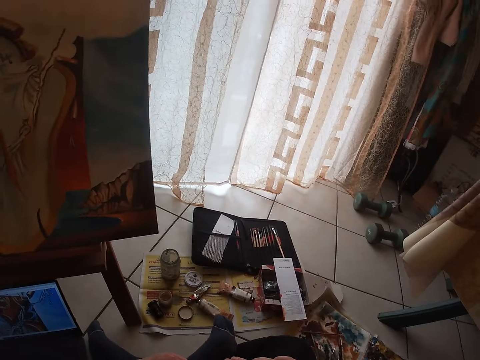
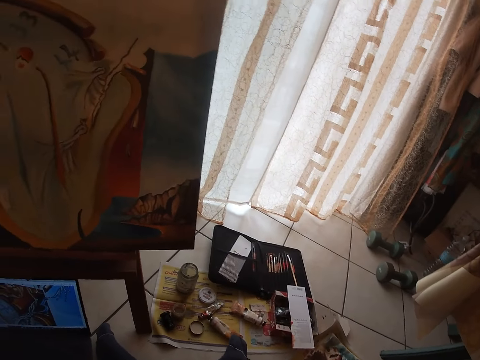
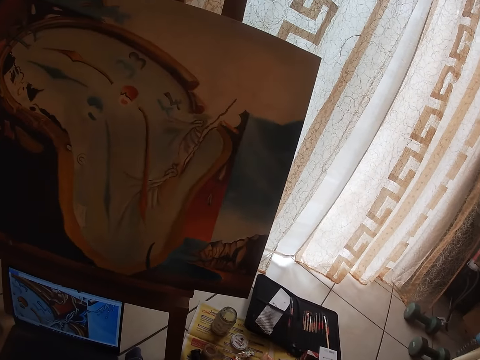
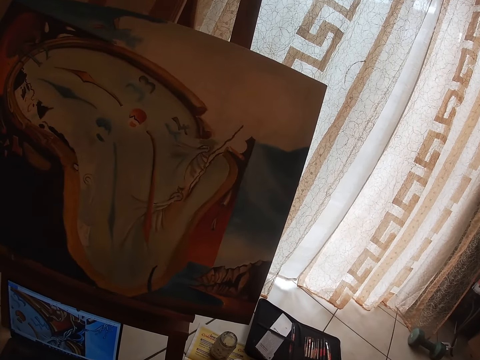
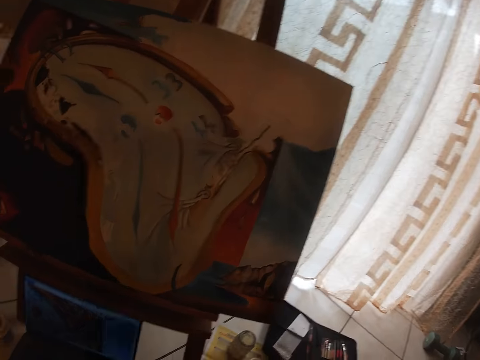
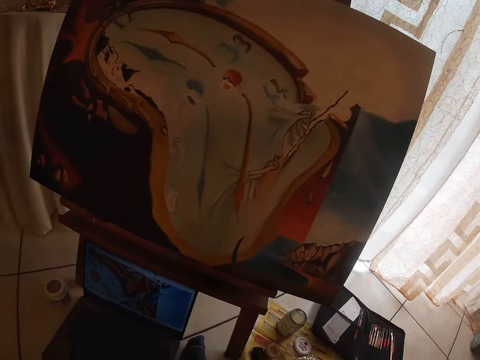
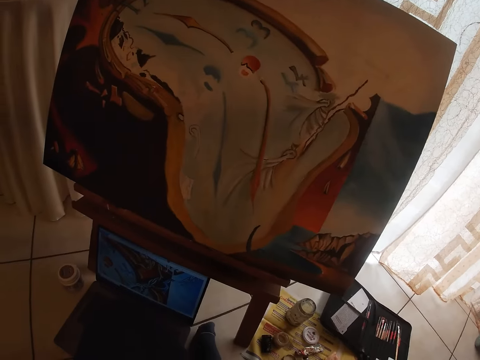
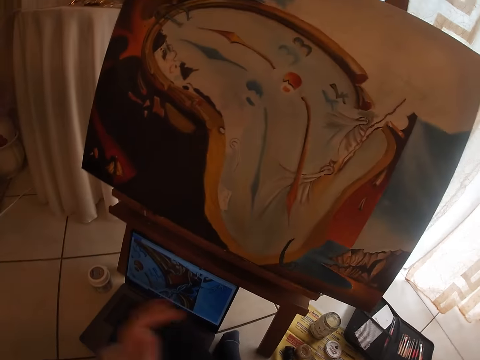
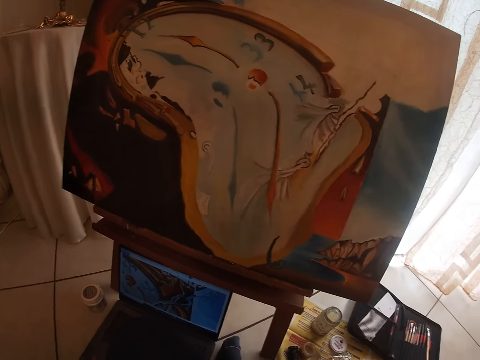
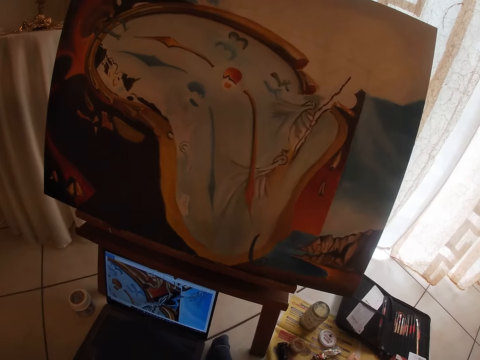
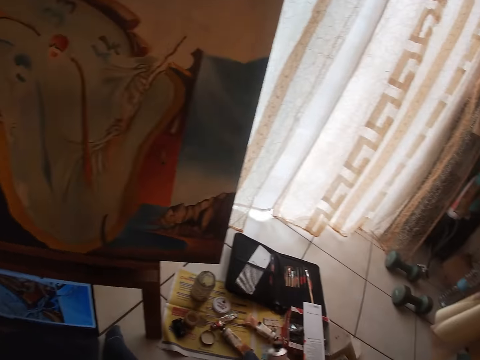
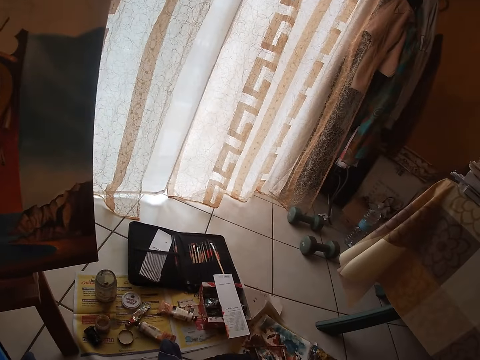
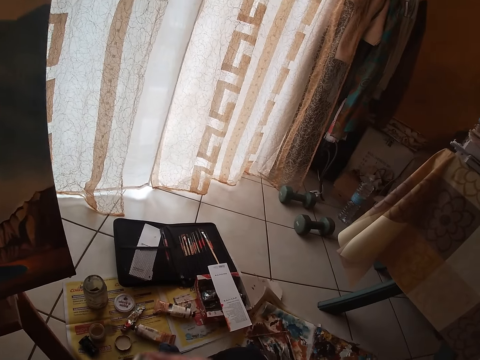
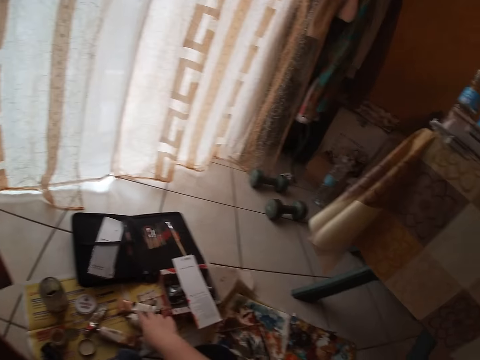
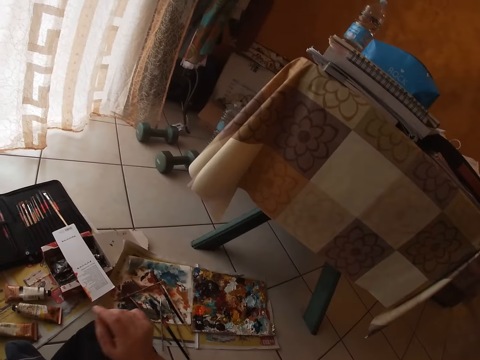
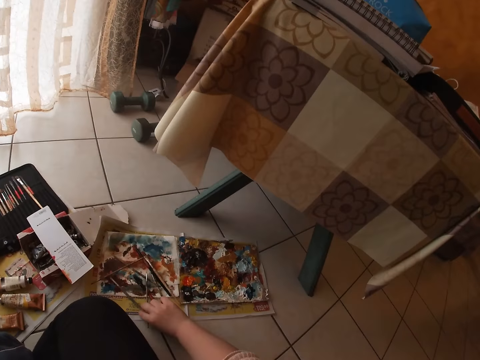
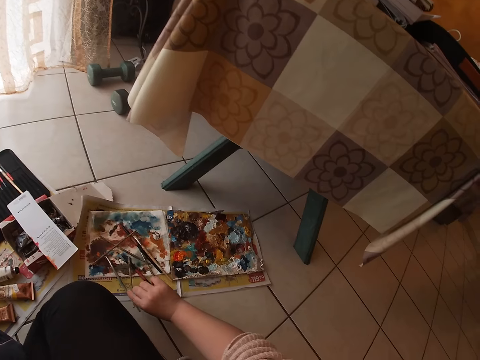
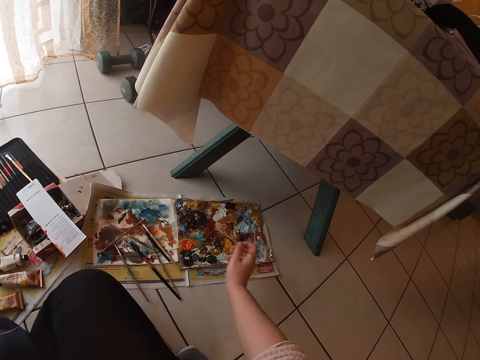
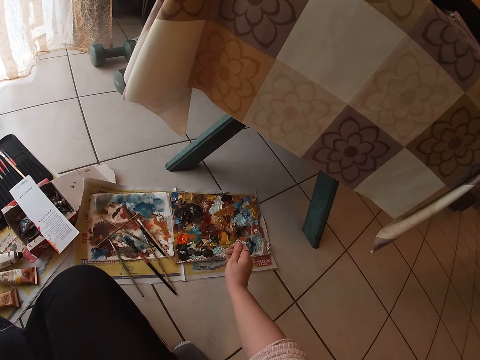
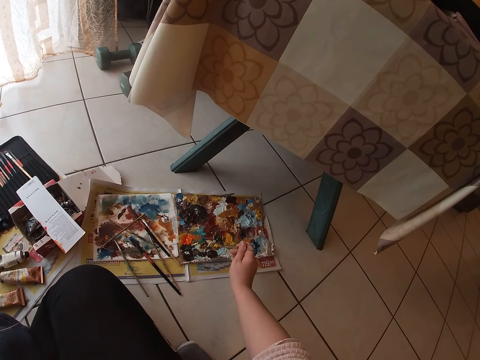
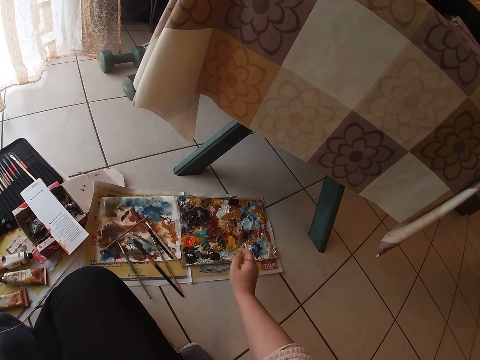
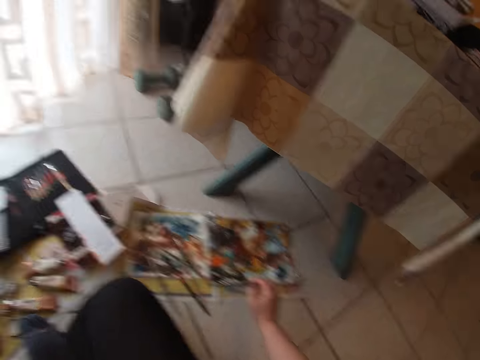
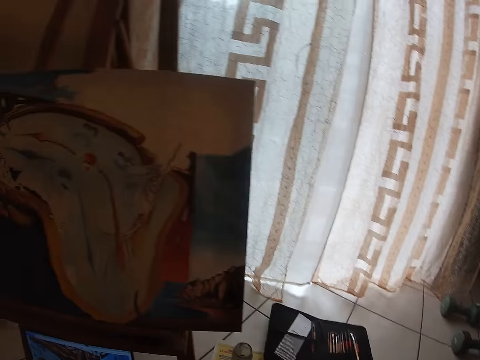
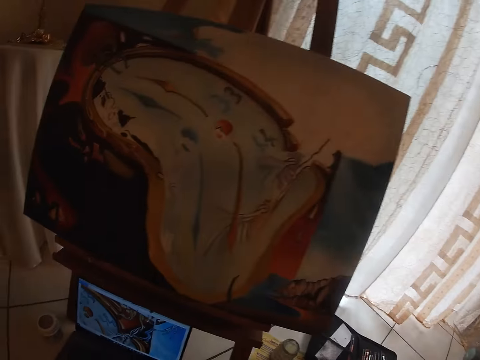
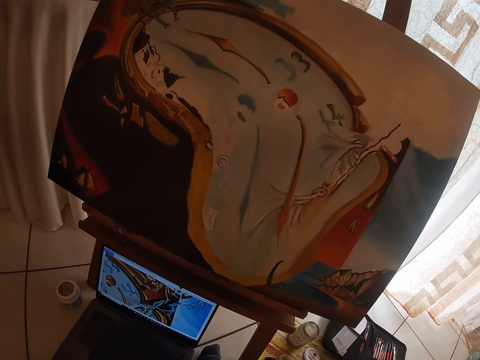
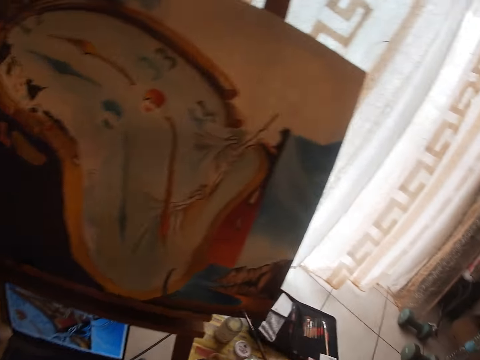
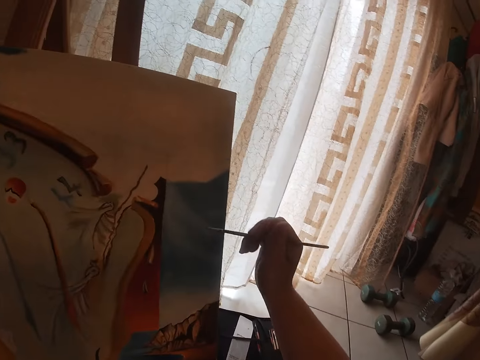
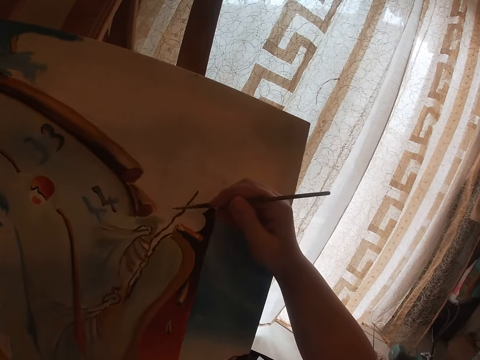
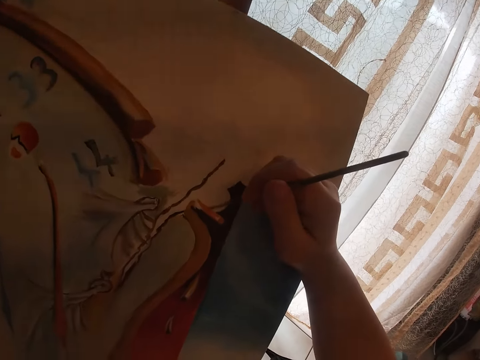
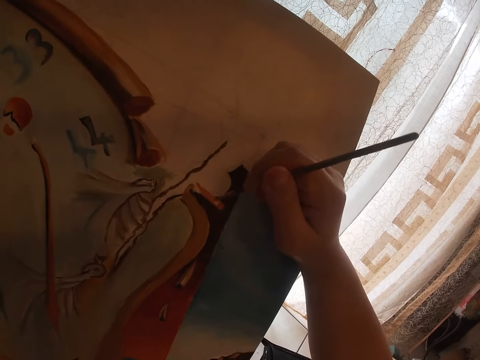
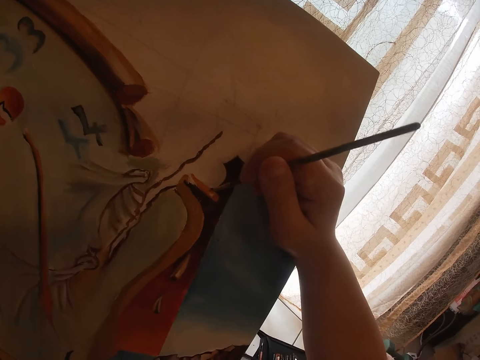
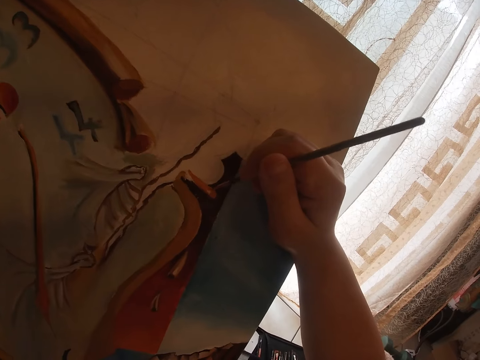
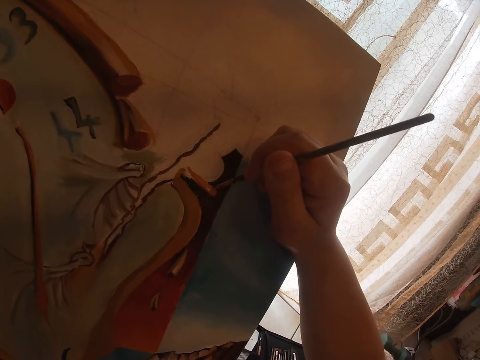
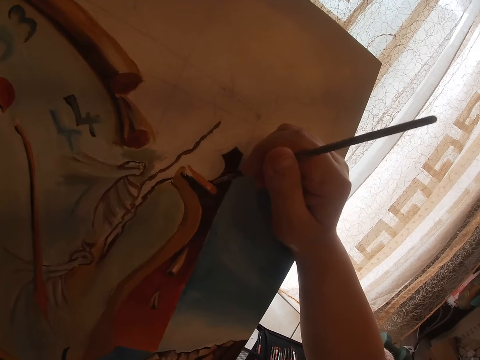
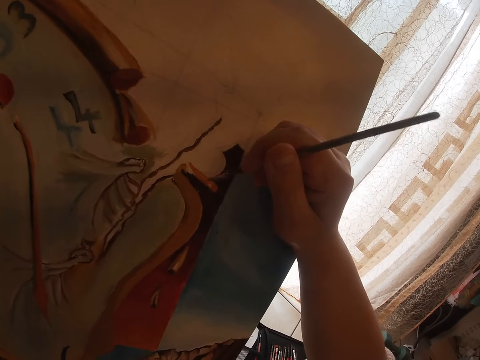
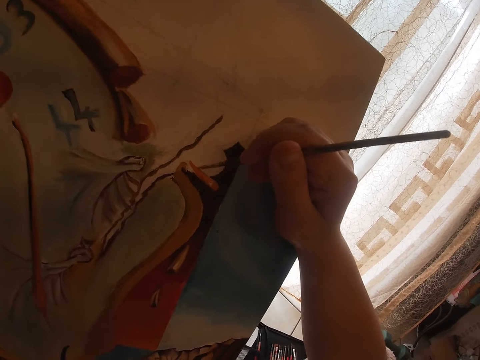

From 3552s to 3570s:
The camera wearer looks at the painting. He operates a computer or laptop on the floor with his left hand. He touches the laptop. He drops the acrylic paint tube on the floor. He picks up a second brush on the floor with his right hand. He dabs the second paint brush into the palette. He looks at the laptop. He paints with the second brush in his right hand.

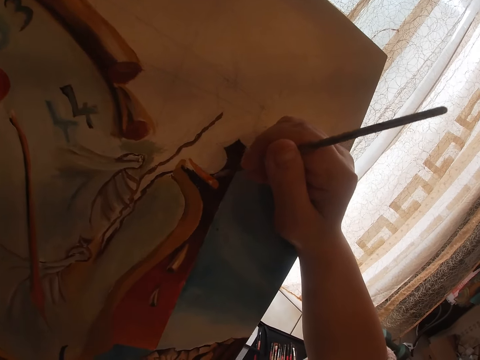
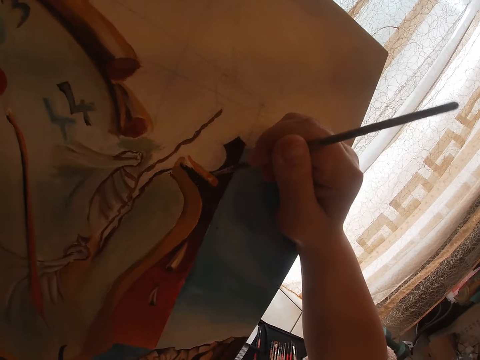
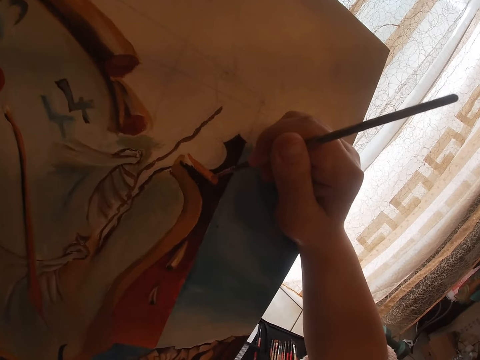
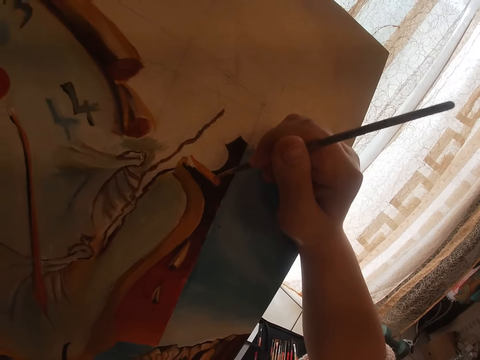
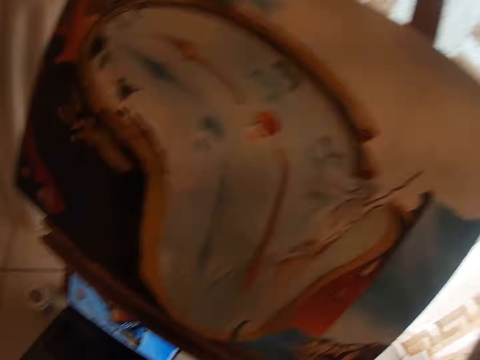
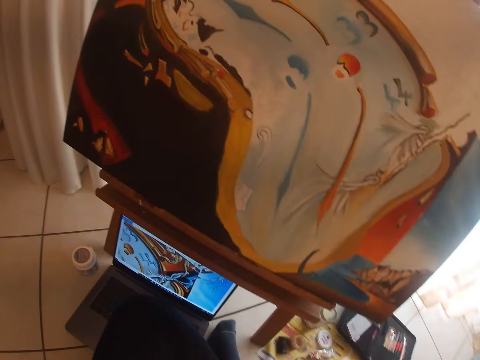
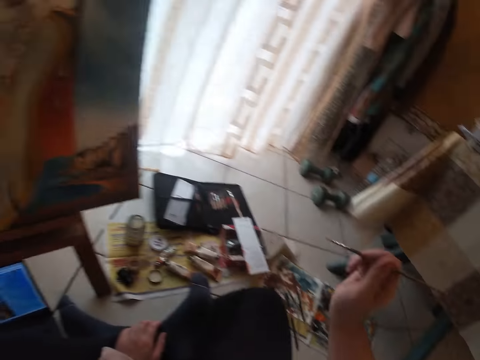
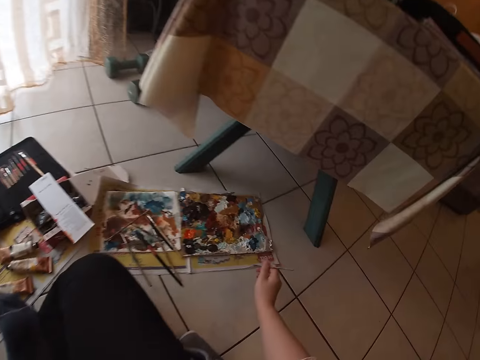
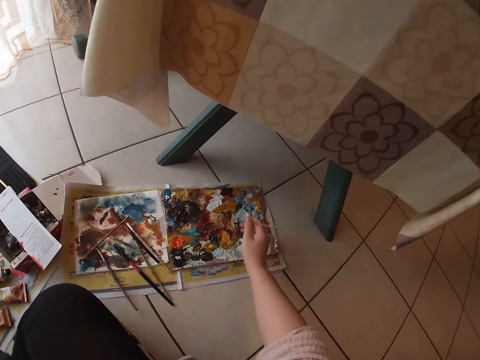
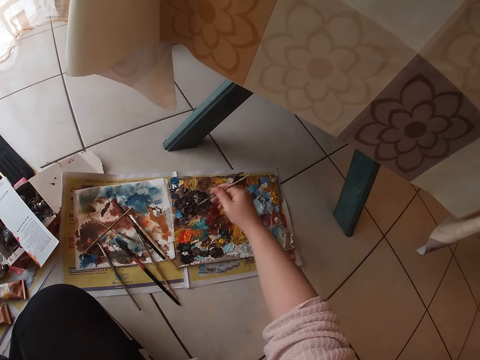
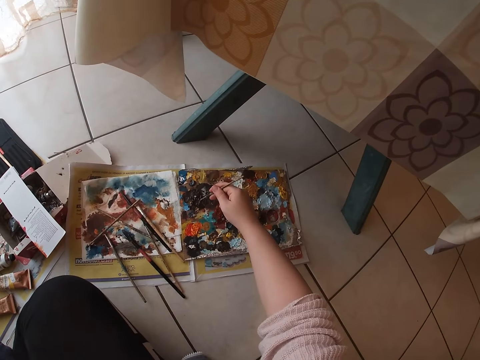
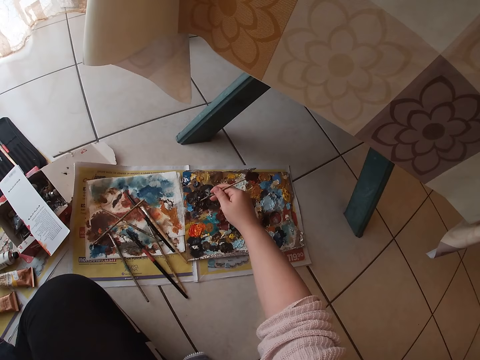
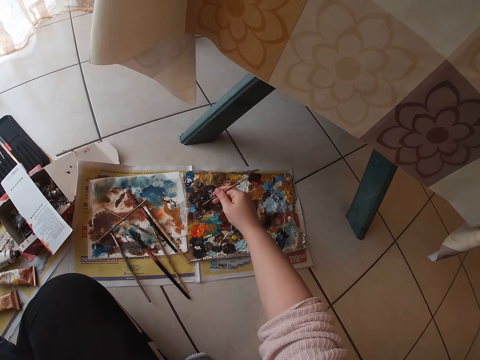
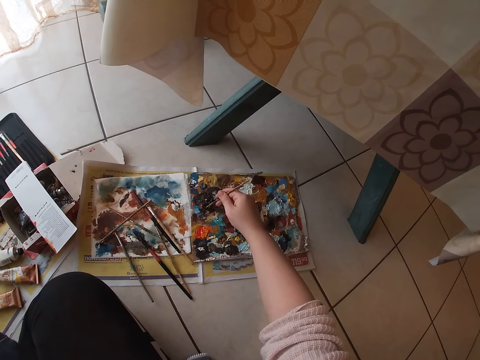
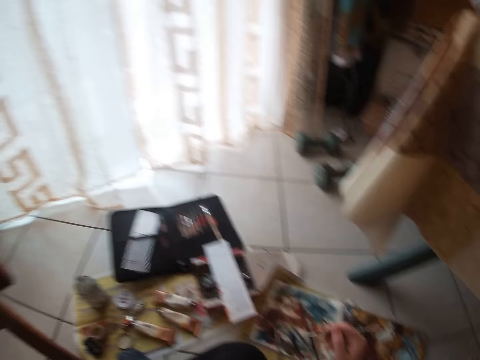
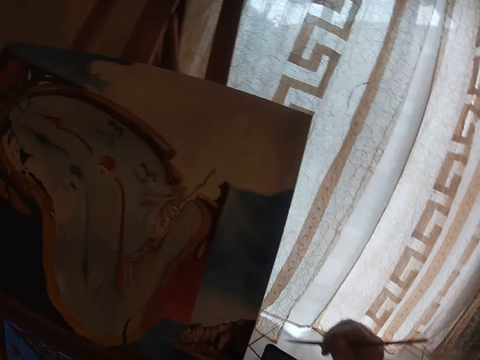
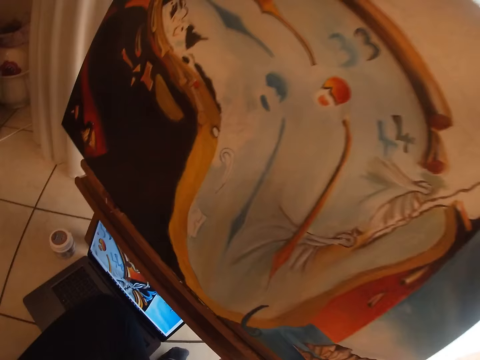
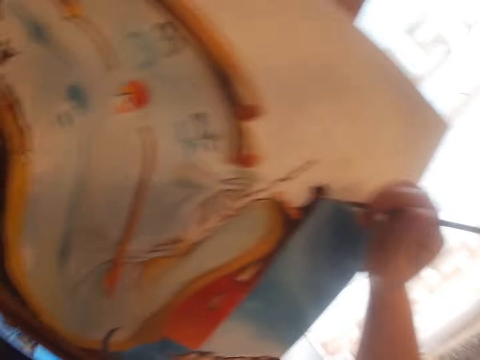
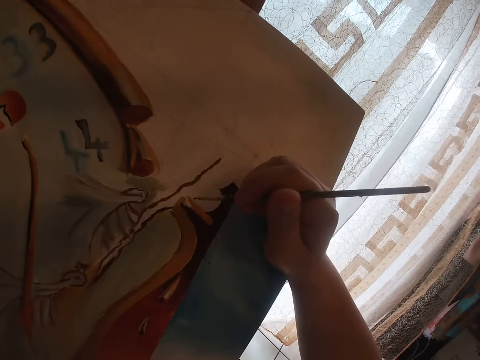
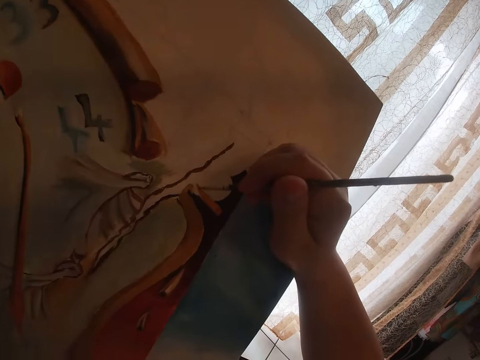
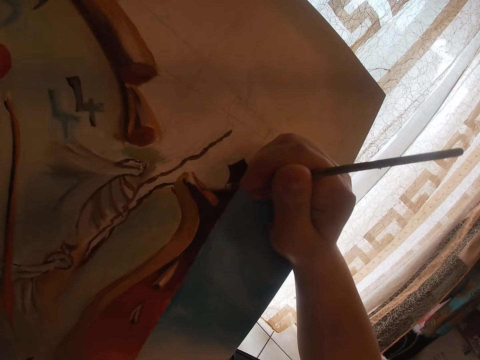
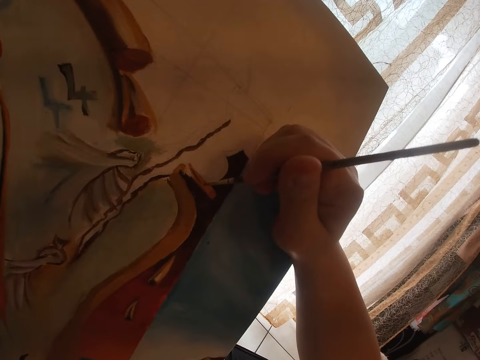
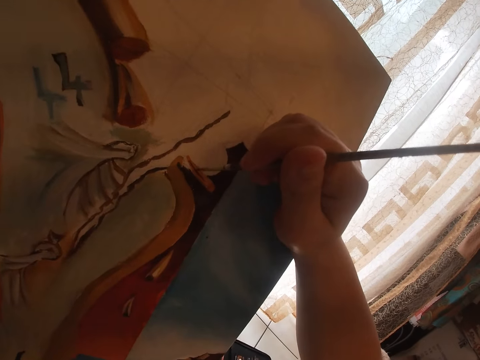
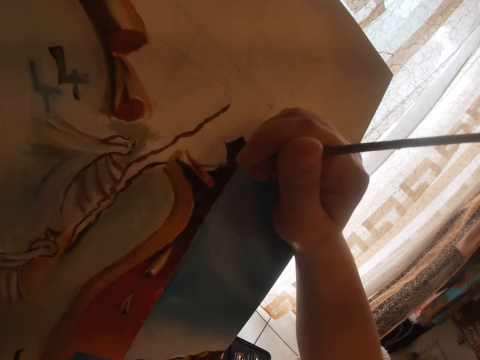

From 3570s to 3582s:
The camera wearer looks at the laptop. He dabs the second paint brush into the palette. He looks at the laptop. He paints with the second brush in his right hand.
